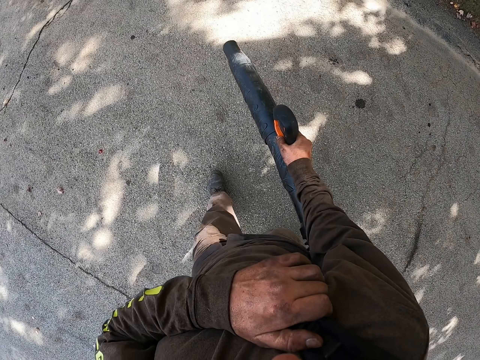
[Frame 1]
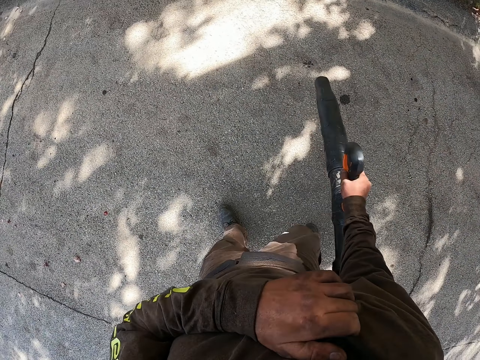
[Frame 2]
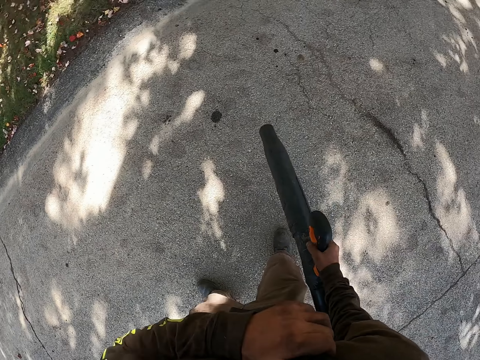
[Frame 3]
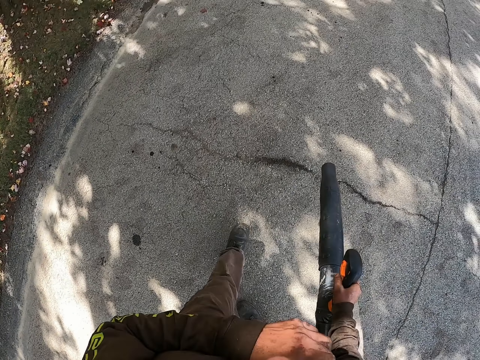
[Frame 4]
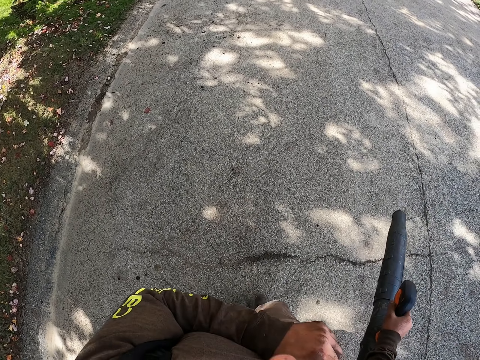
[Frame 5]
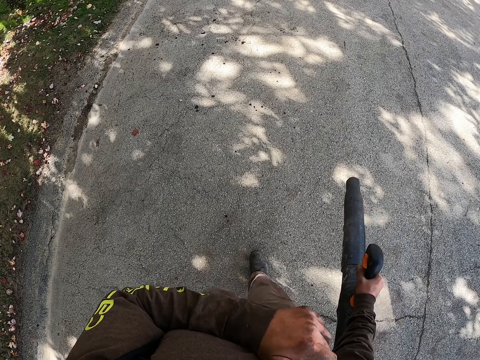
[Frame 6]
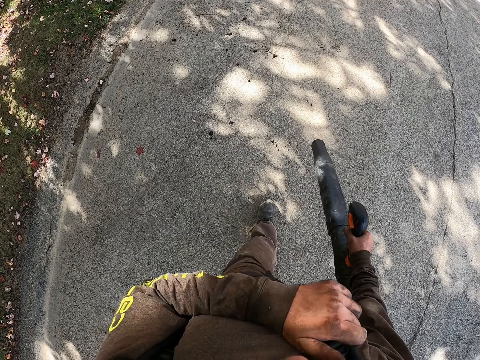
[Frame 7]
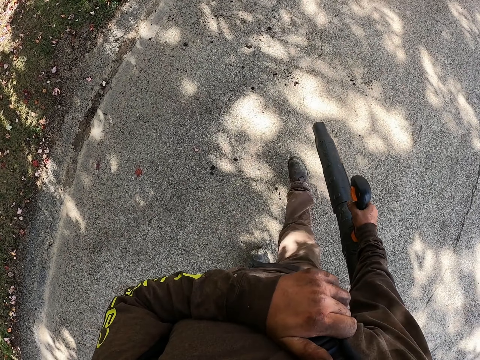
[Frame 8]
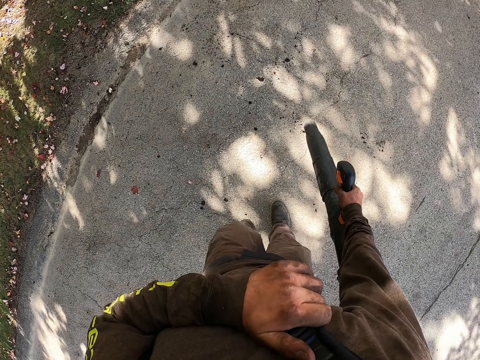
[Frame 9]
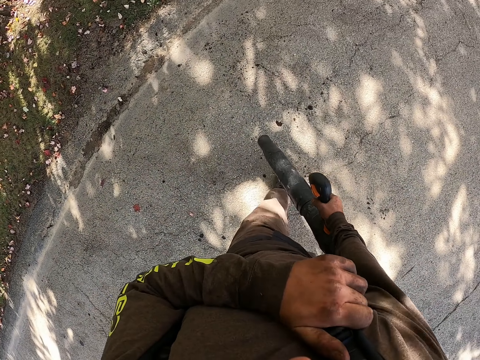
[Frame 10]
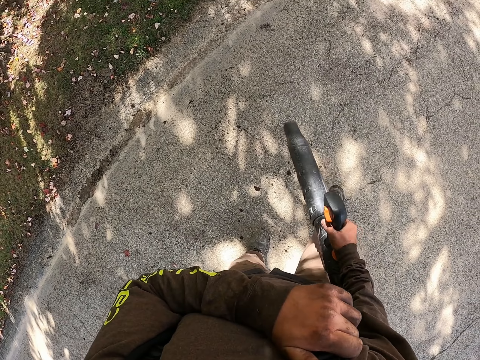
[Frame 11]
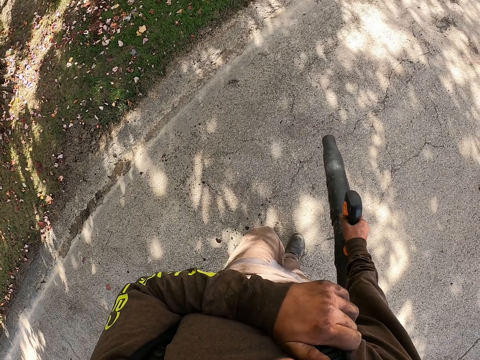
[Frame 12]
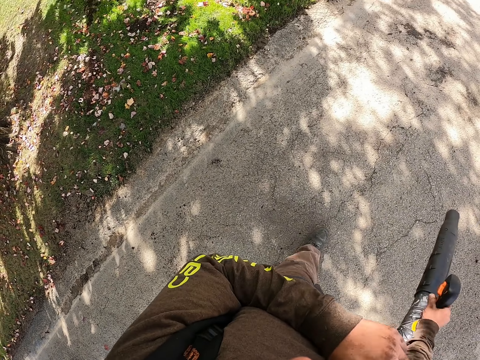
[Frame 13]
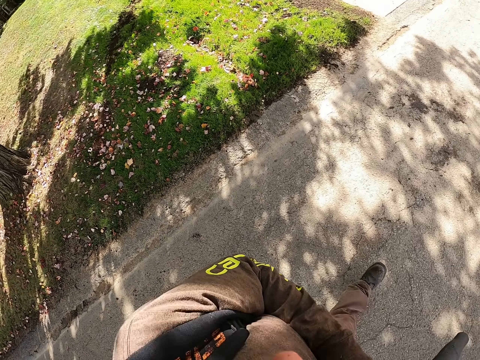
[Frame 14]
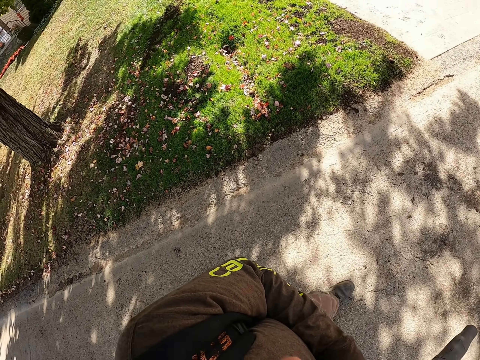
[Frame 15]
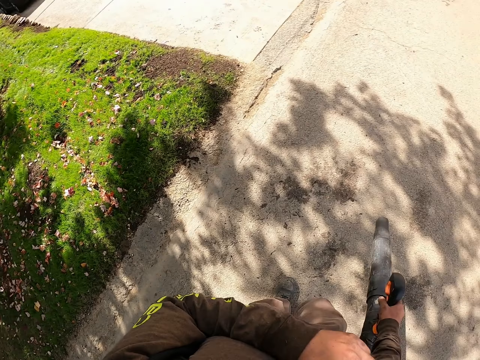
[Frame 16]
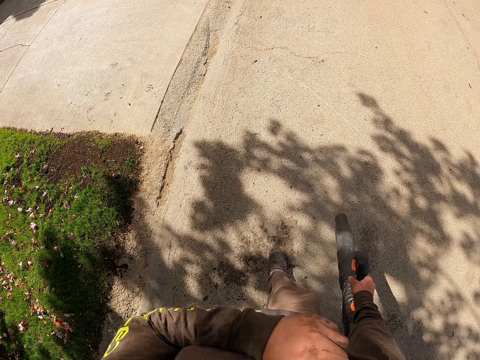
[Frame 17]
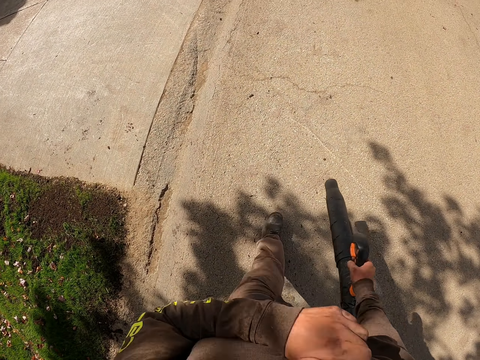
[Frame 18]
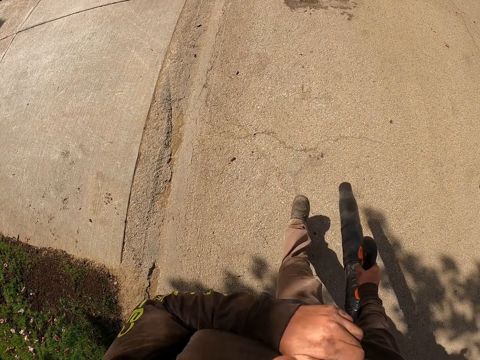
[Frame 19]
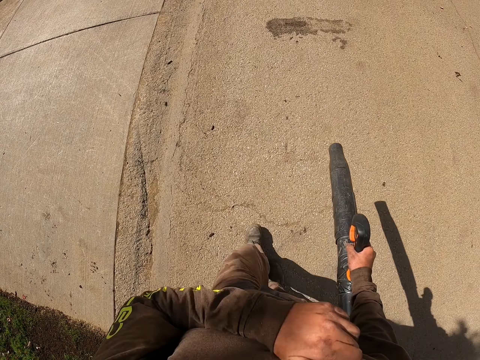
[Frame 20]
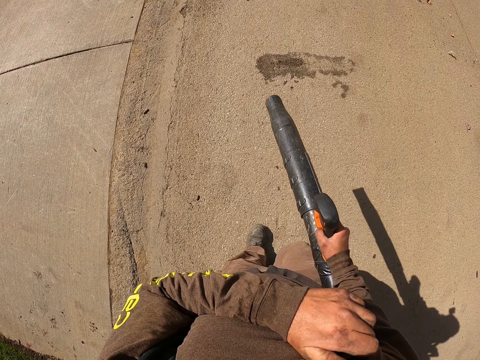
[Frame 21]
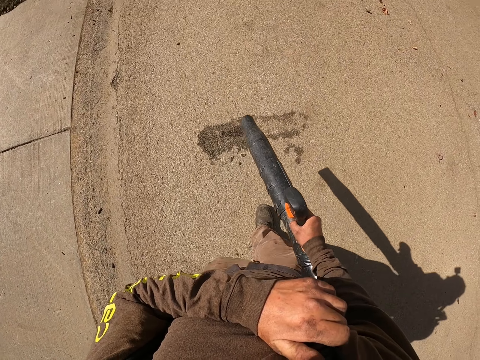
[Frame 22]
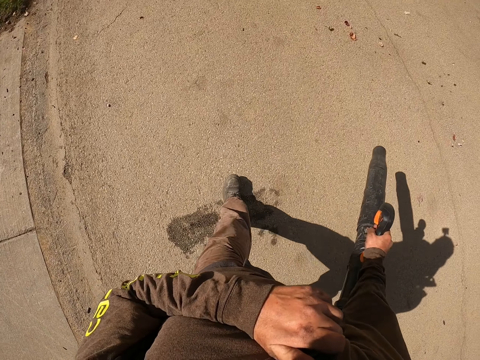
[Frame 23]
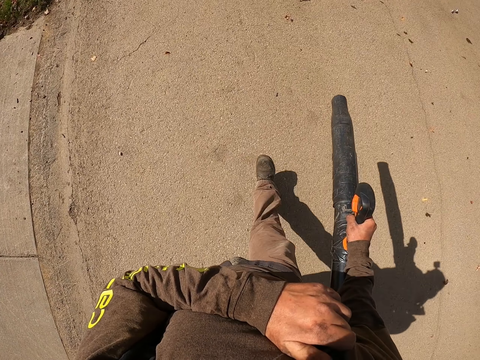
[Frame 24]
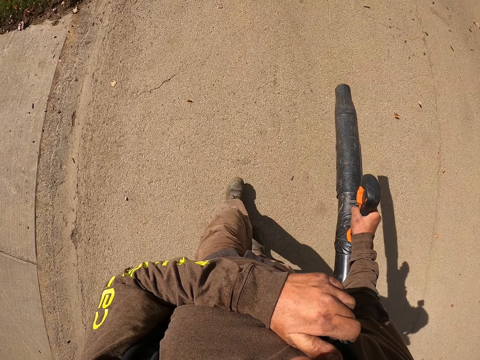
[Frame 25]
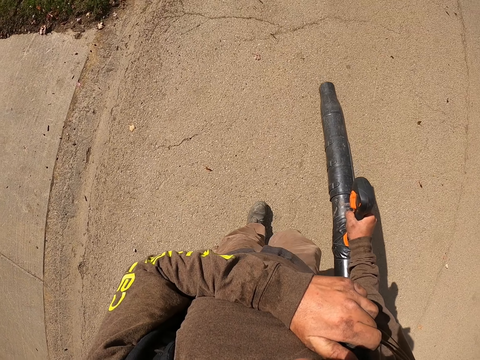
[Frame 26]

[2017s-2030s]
The camera wearer looks around. They walk around.

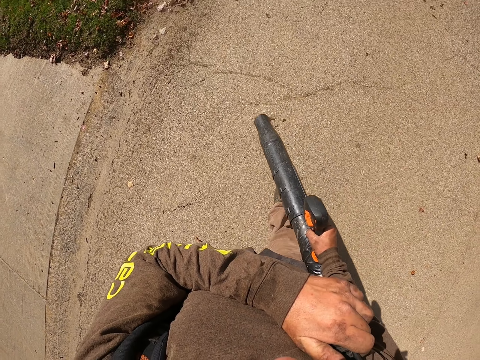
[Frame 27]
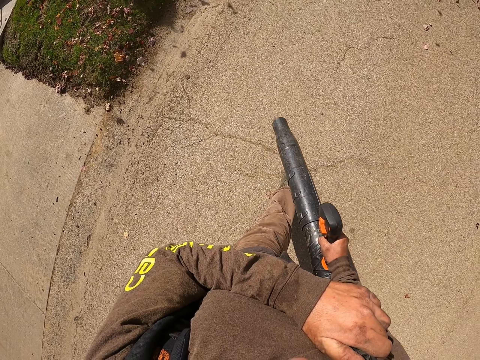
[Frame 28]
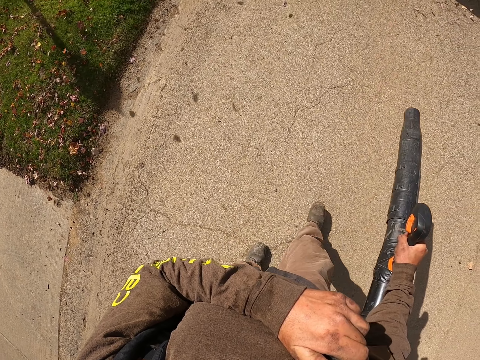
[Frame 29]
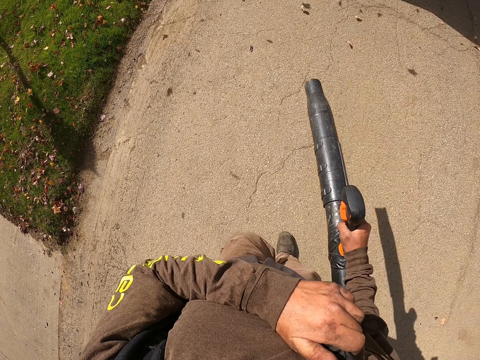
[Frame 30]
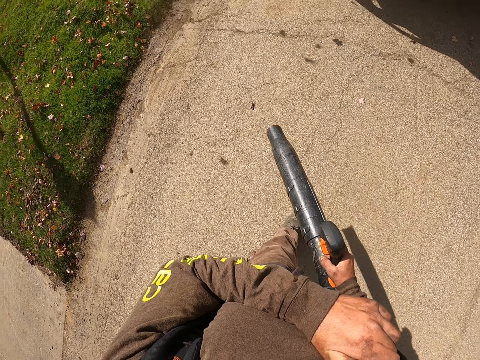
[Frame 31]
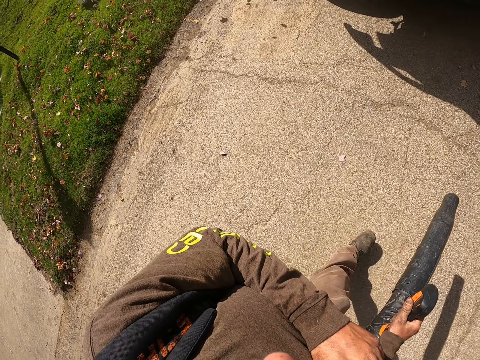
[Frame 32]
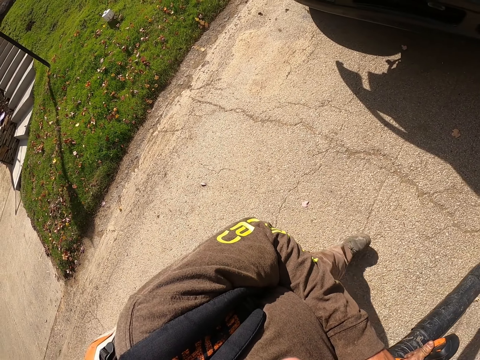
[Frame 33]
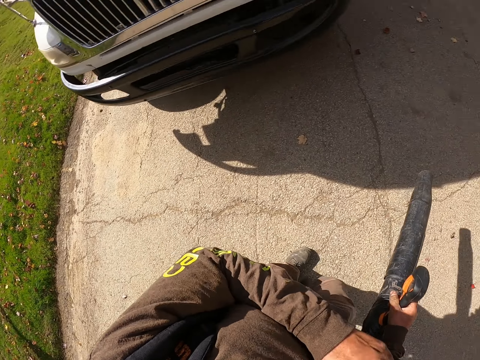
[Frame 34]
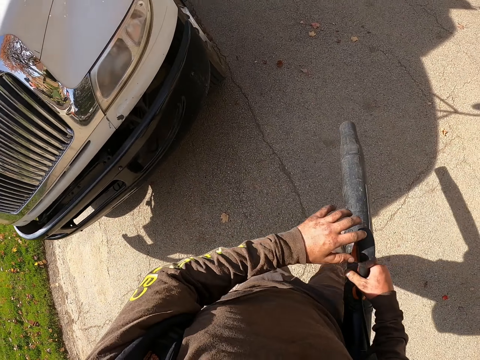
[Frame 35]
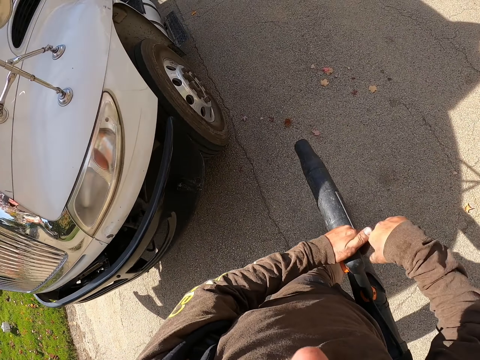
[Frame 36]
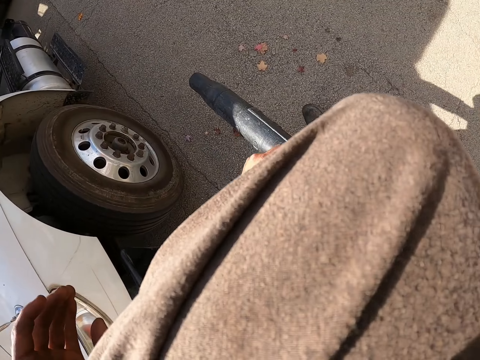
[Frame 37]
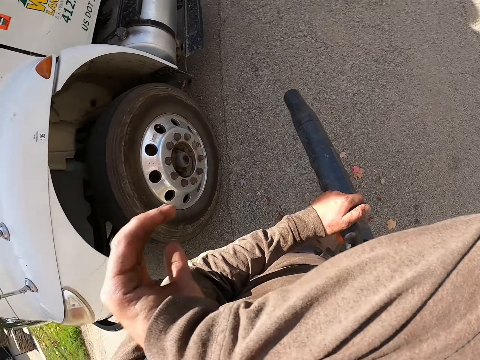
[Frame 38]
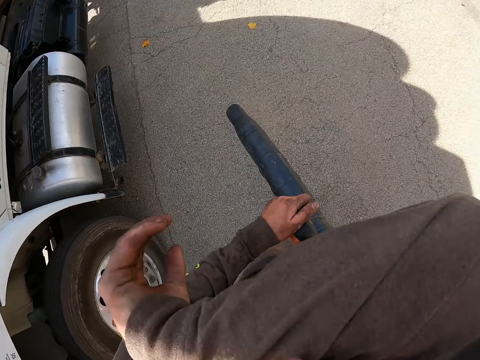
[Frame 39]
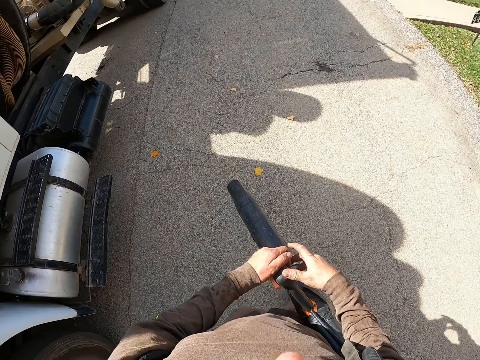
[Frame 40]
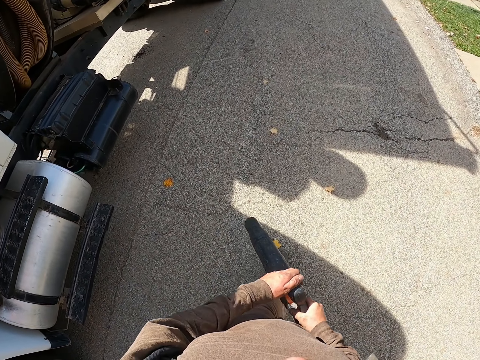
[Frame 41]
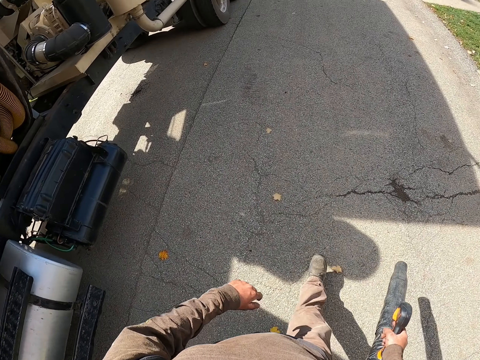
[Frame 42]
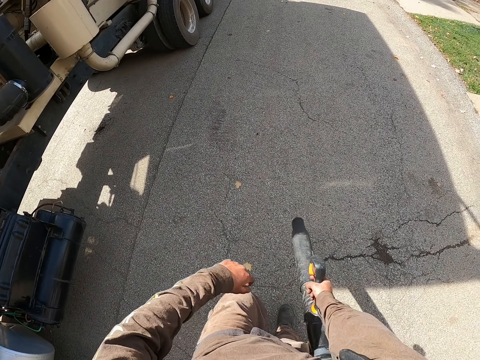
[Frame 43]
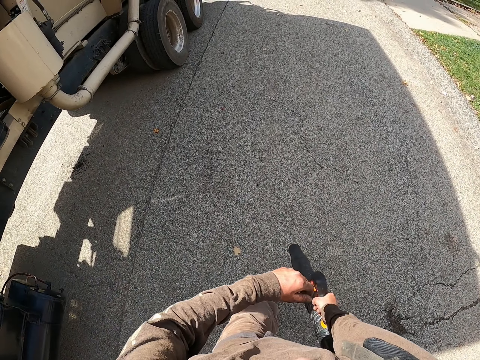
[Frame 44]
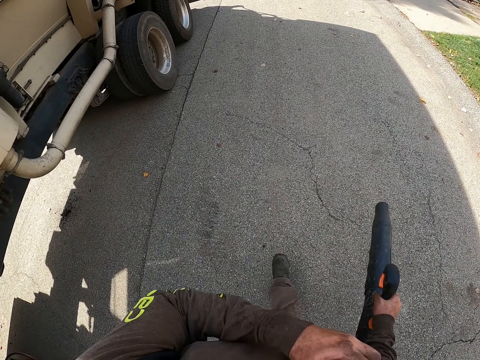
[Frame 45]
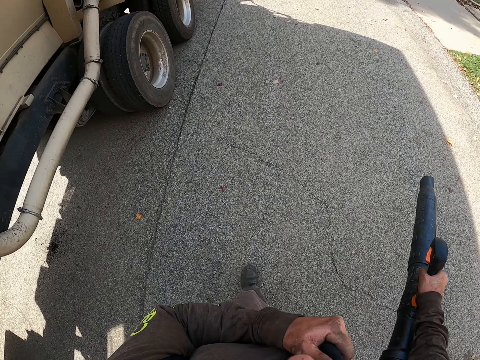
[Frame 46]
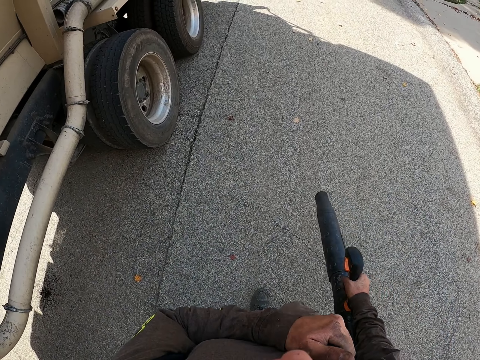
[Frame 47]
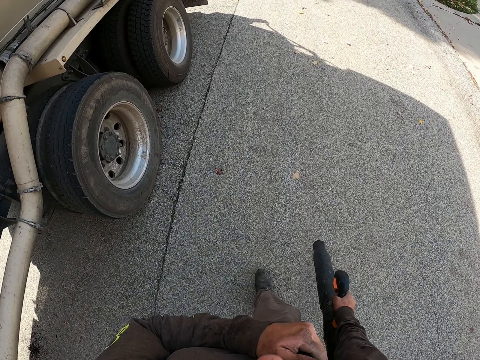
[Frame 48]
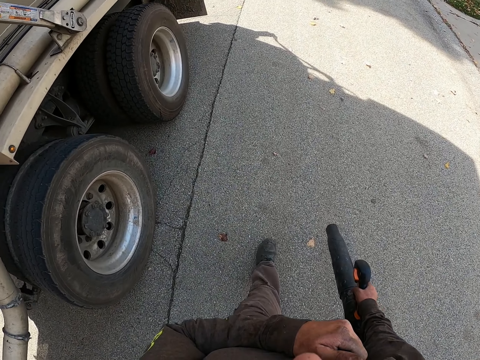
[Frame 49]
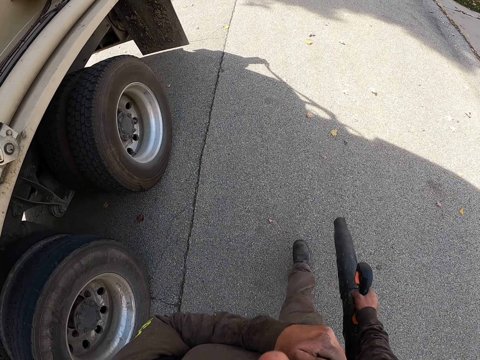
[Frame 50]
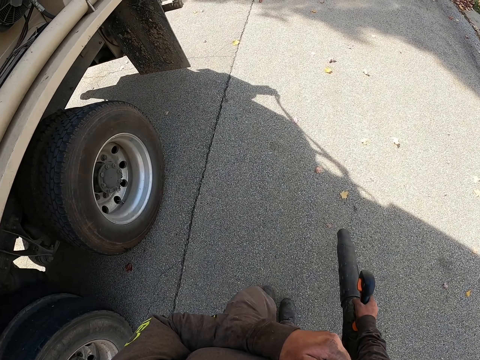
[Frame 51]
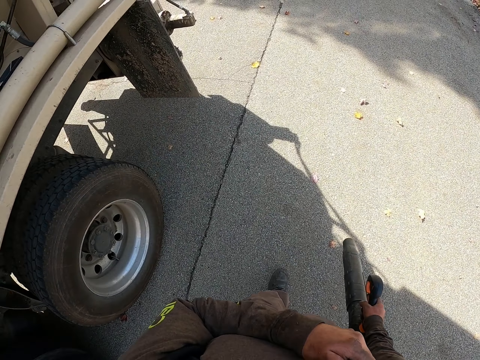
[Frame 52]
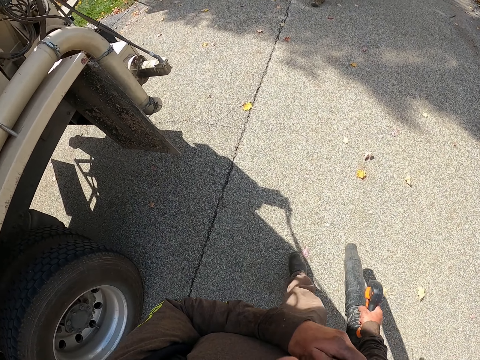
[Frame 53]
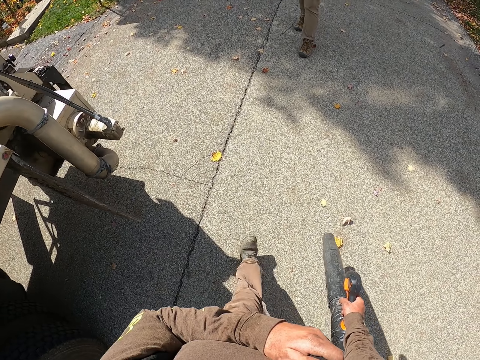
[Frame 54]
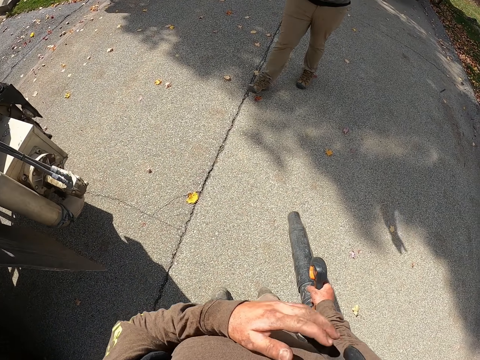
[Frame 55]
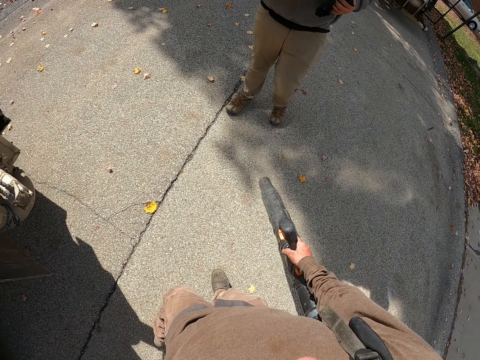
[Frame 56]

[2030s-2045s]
The camera wearer blows the dirt on the floor with the leaf blower. They blow the leaves with the leaf blower in the right hand. They place the blower in the left hand with the right hand. They remove dust in the eye with the hand. They lift the right hand. They place the blower in the right hand with the left hand. They hold the backpack handle with the left hand. They walk on the road.
